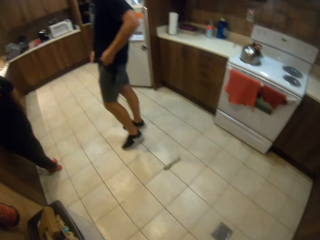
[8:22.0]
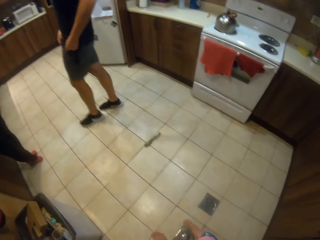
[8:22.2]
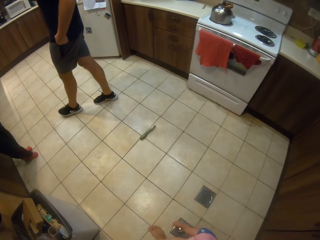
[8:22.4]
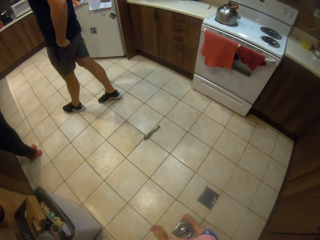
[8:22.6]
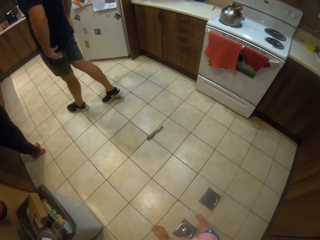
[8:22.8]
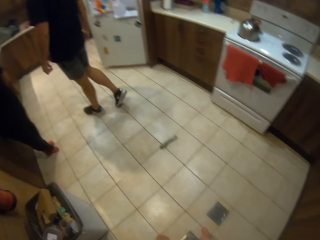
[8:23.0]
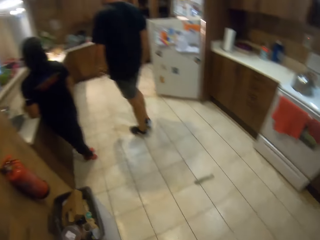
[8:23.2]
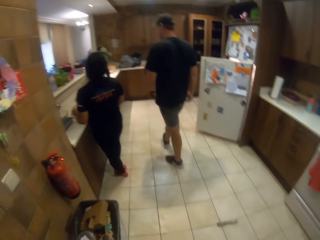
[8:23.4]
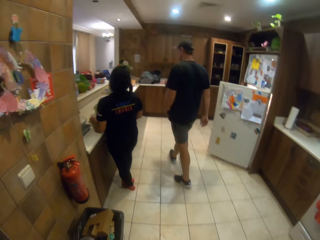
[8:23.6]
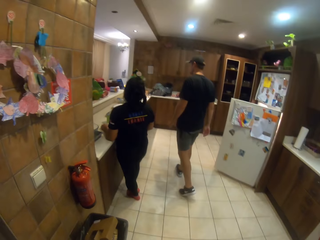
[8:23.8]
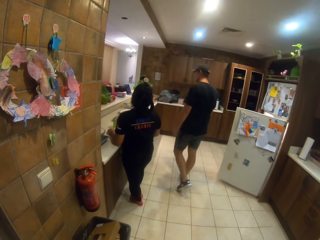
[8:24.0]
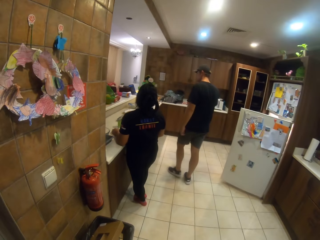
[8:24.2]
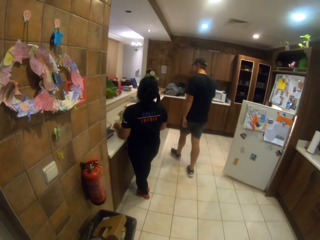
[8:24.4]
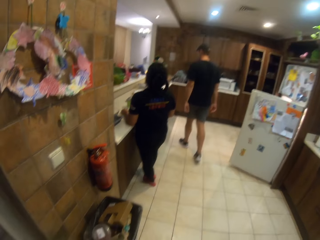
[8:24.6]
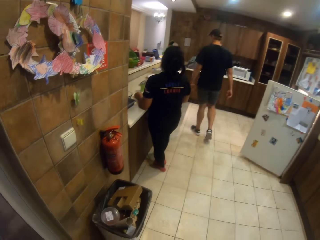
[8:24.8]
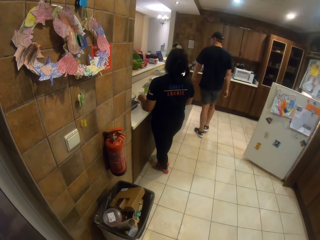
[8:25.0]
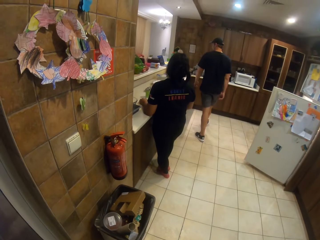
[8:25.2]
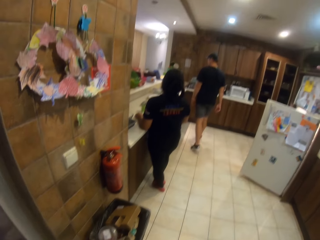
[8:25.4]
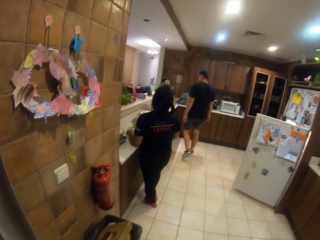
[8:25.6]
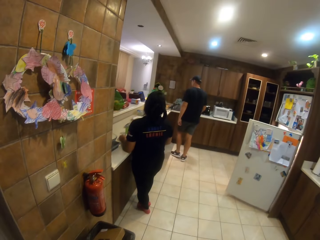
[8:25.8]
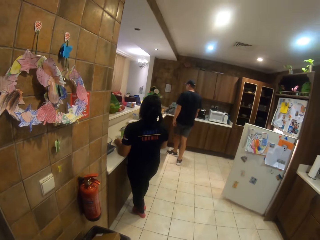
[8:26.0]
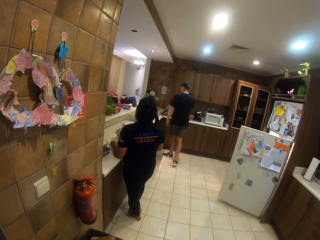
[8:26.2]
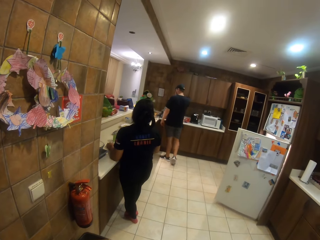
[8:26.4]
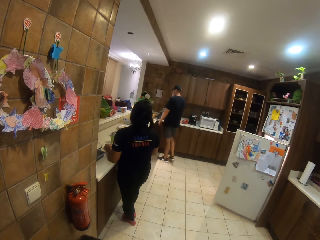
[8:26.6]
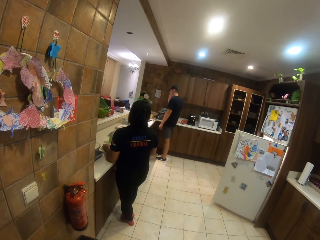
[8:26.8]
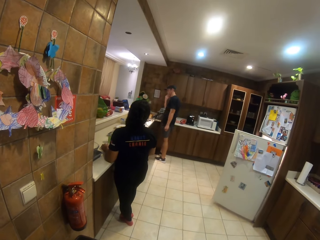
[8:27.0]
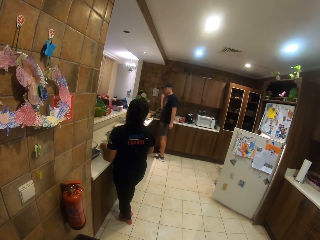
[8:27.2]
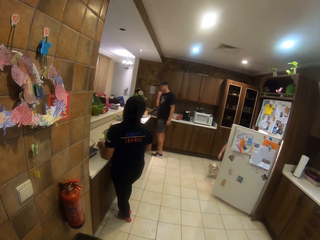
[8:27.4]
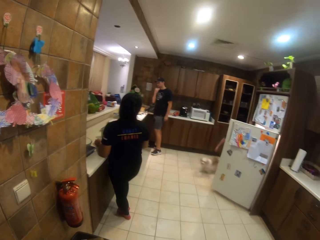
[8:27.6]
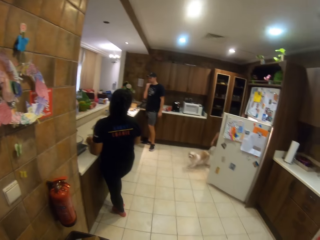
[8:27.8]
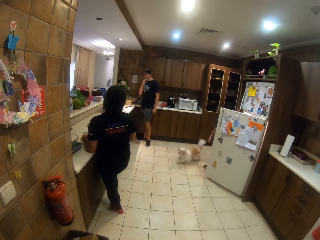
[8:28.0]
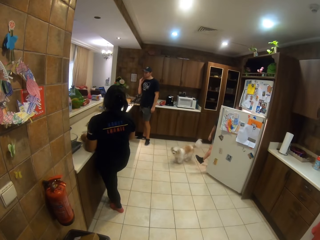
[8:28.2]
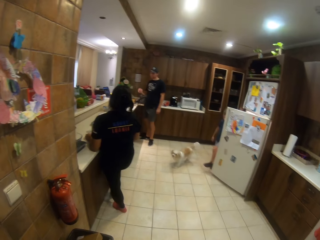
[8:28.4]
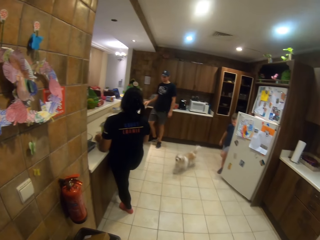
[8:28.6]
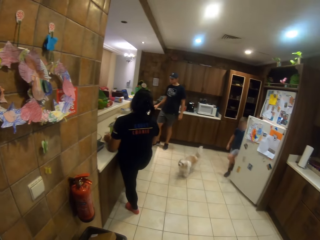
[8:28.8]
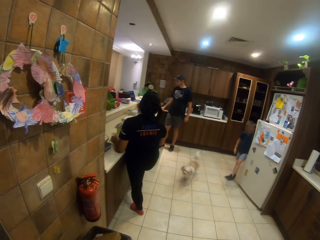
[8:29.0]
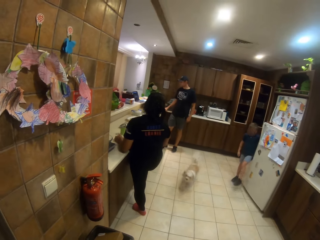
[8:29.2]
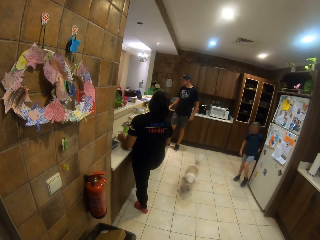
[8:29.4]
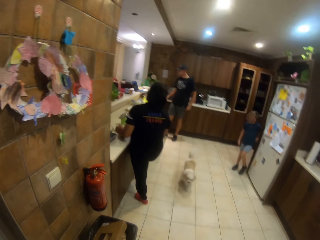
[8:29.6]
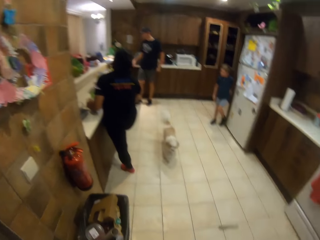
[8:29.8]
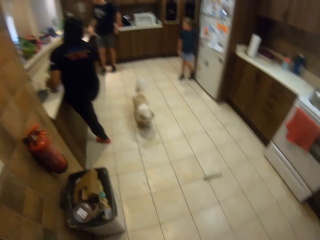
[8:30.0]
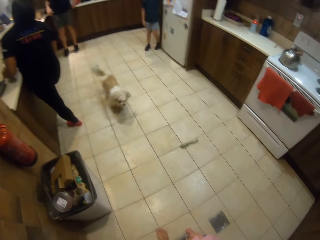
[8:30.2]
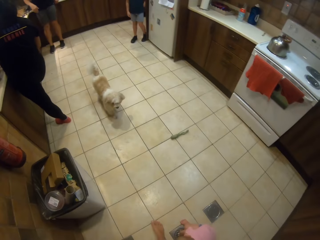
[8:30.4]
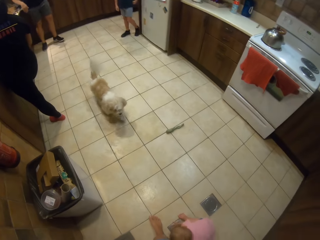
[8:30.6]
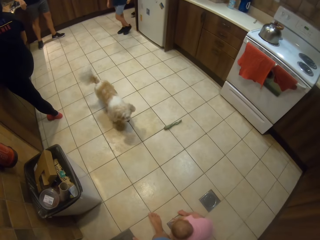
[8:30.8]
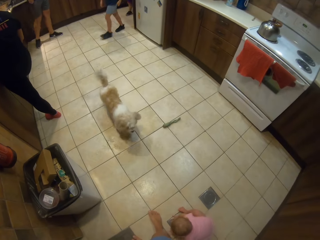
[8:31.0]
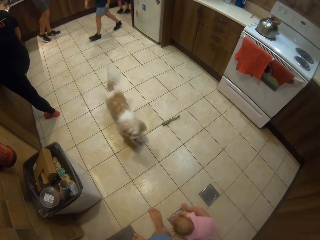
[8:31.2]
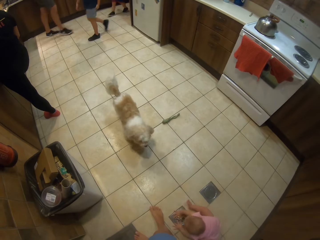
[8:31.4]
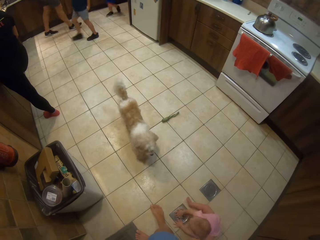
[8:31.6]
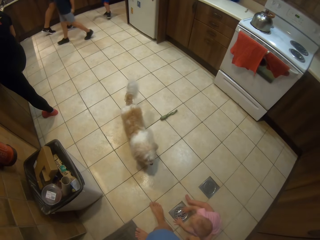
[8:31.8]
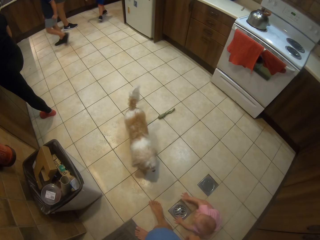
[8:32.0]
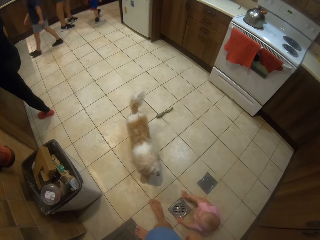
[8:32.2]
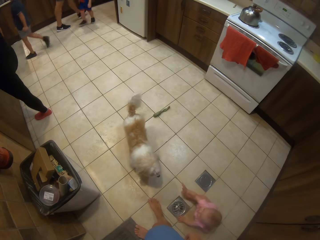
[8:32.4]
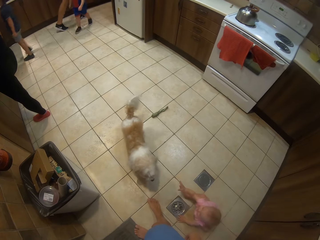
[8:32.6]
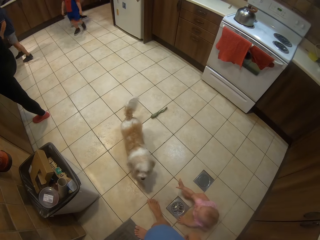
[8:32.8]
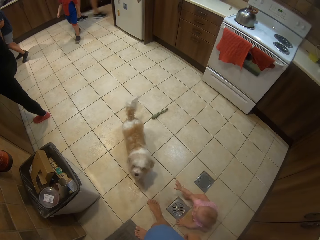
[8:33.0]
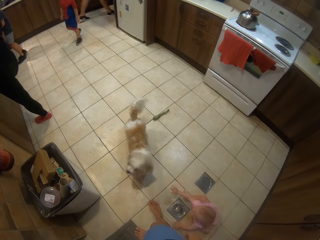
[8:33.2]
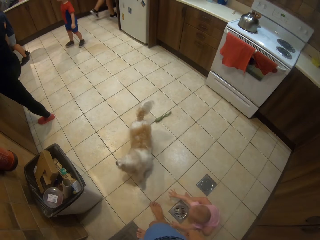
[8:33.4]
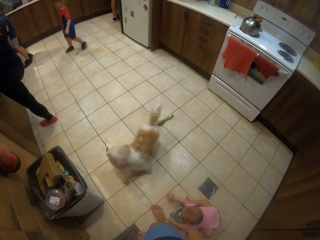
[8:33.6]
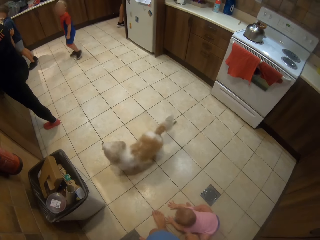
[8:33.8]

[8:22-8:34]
A kid closes the fridge. The camera wearer stares at the dog.

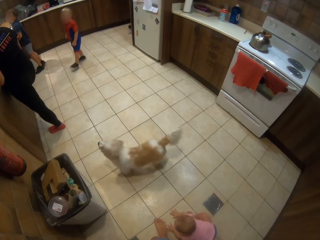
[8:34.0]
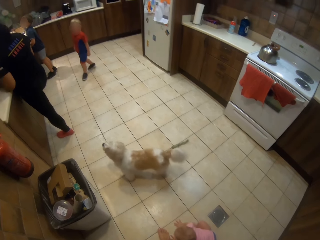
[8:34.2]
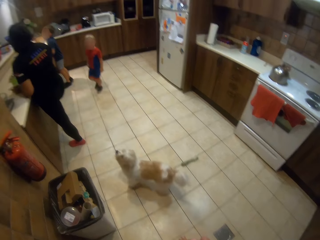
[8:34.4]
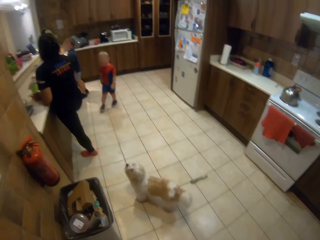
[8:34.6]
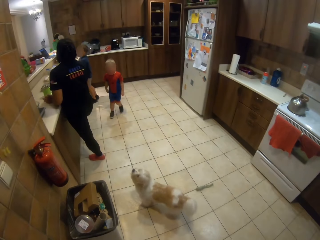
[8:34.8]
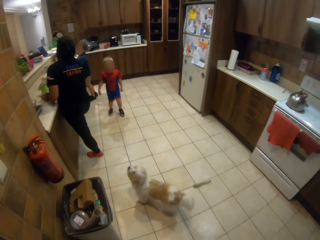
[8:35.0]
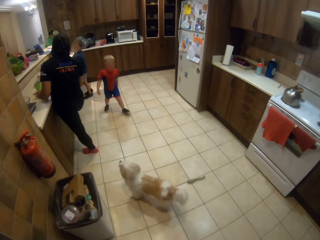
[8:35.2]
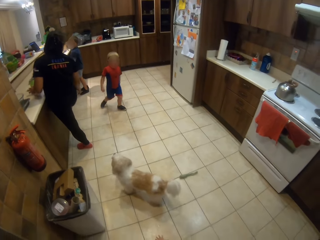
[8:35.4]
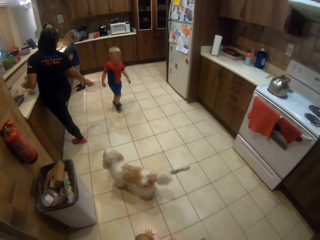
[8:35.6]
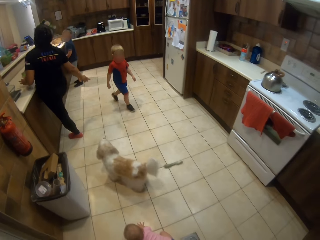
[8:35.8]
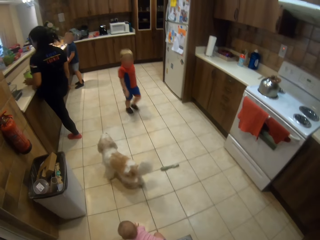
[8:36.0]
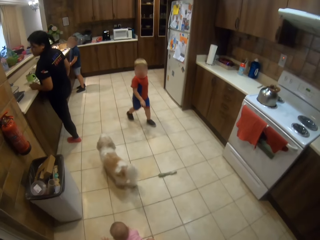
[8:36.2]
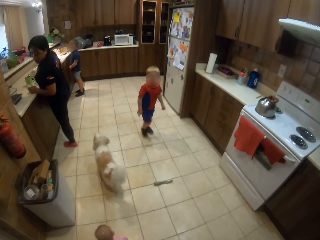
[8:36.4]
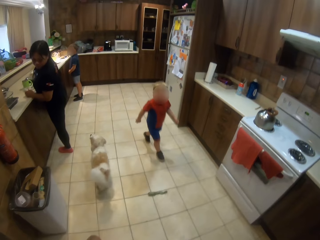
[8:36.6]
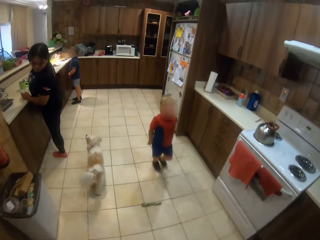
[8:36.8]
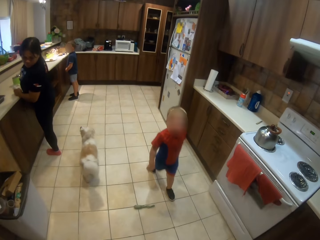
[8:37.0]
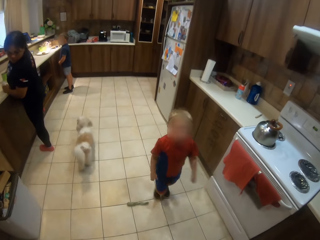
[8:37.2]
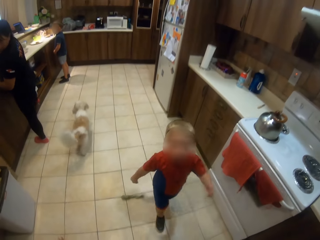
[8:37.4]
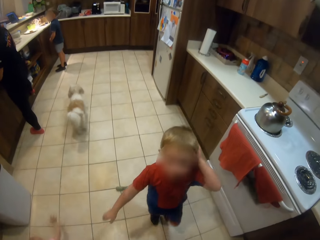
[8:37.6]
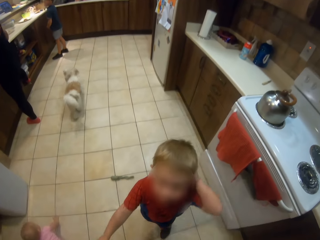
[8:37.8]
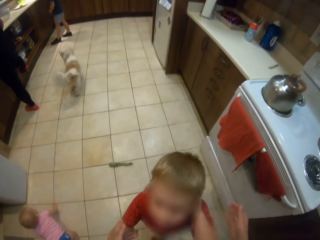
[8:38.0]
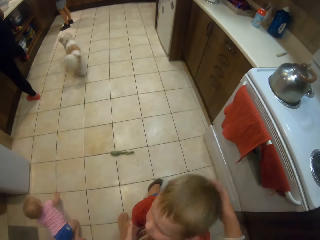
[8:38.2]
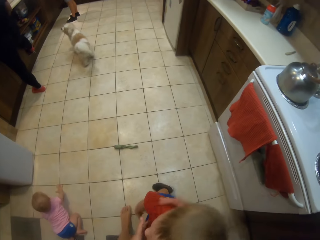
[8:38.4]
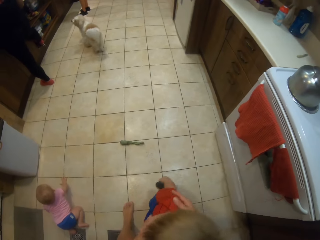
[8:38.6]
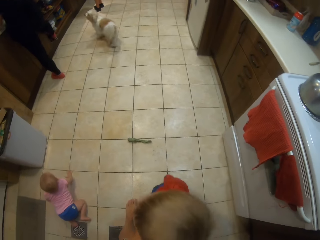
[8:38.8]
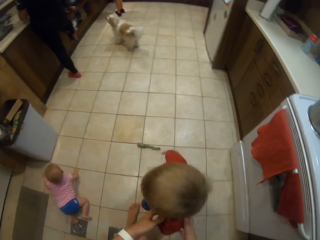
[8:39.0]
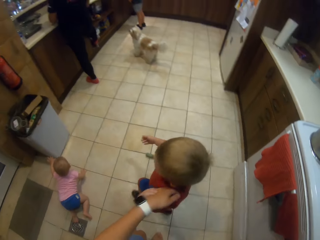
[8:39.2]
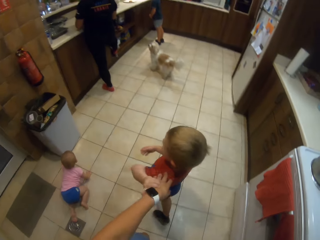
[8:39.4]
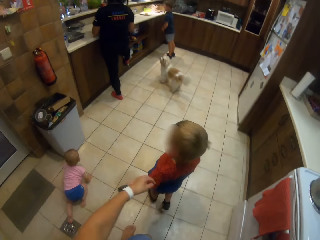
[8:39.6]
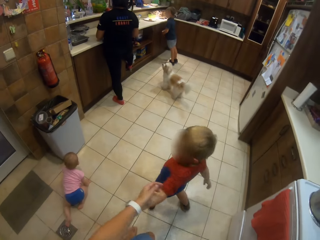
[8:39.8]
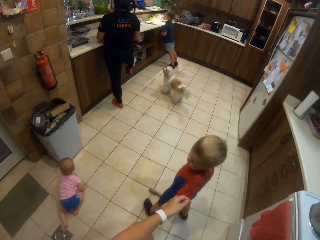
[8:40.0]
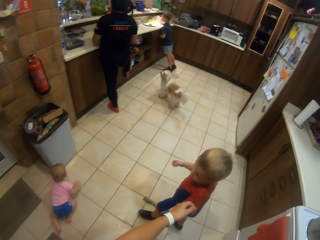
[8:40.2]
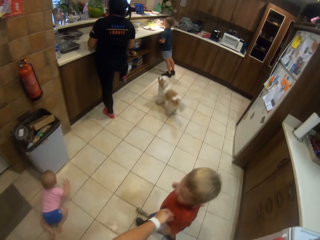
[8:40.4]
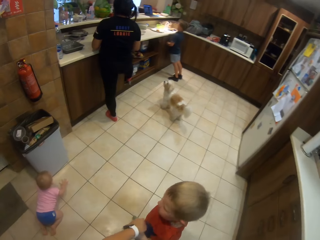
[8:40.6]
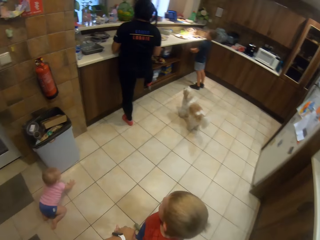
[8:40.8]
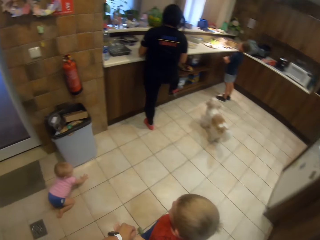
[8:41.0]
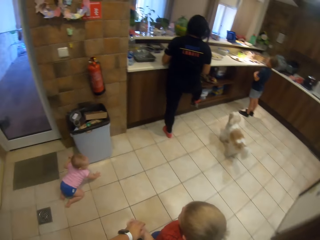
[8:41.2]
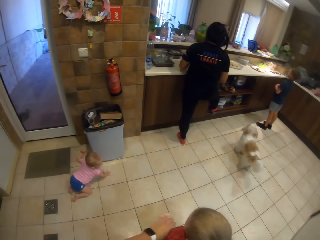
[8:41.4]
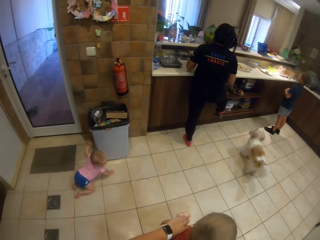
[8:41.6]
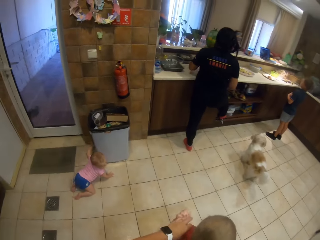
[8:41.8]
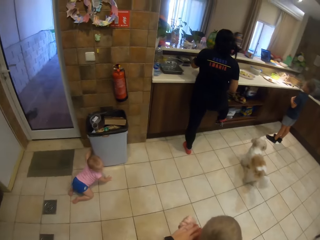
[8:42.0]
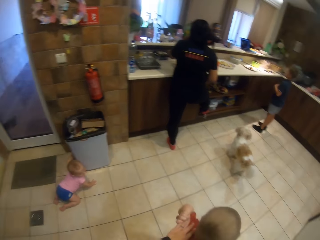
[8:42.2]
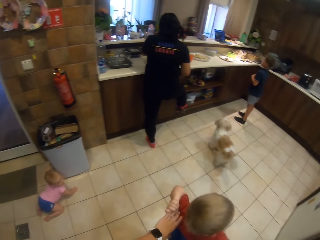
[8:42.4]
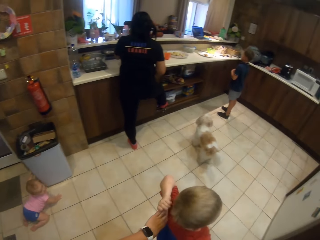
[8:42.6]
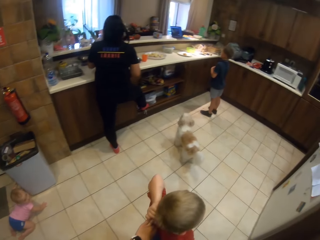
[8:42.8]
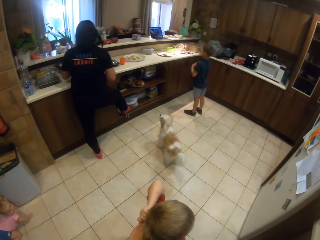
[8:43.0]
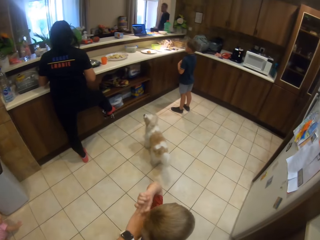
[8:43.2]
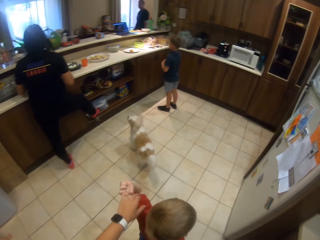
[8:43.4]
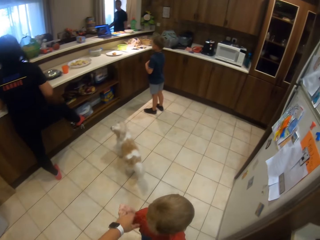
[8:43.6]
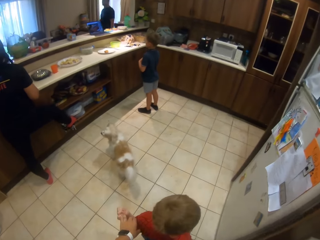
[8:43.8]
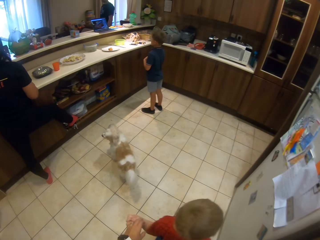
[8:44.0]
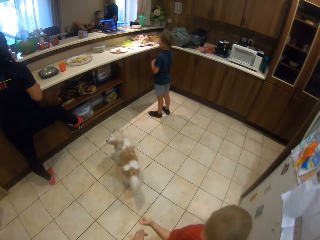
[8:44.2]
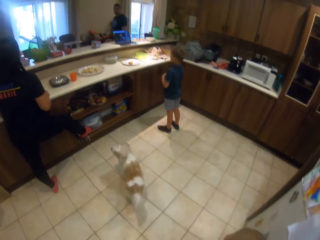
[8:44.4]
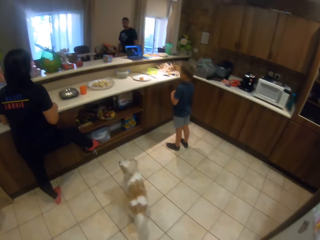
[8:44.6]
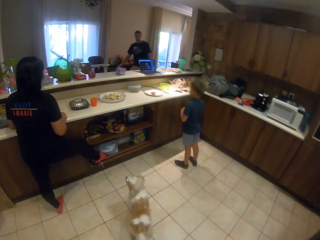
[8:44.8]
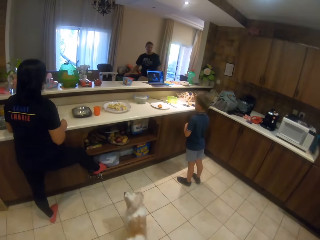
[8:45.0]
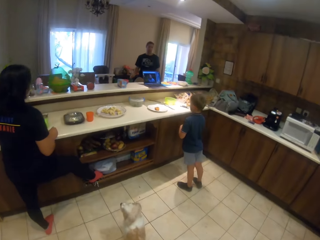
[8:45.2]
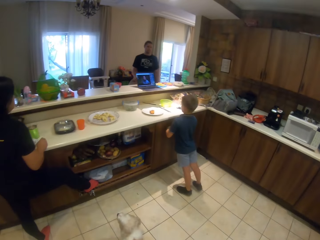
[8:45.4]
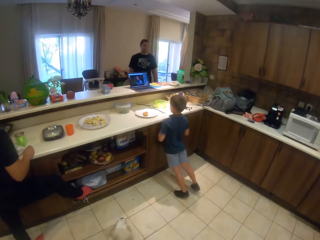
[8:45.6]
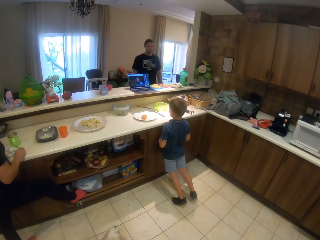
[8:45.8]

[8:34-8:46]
A person walks around the house. The camera wearer hugs the person. They touch the person. They walk around the kitchen.
